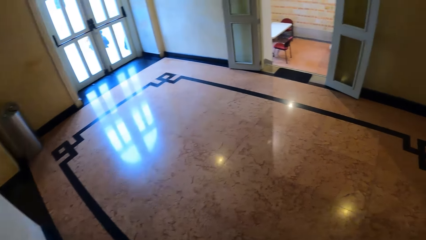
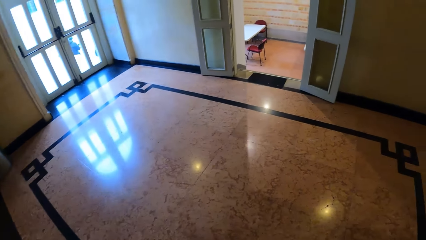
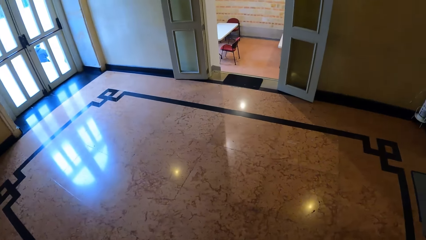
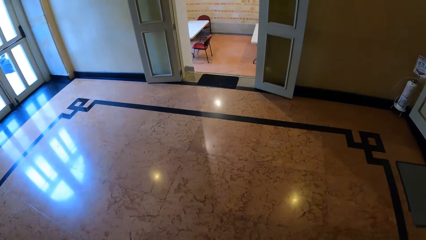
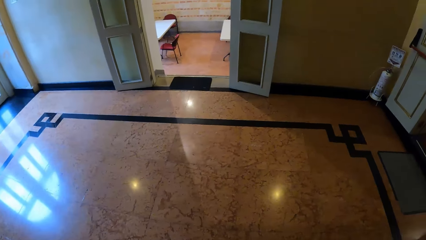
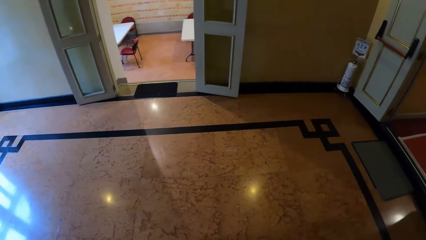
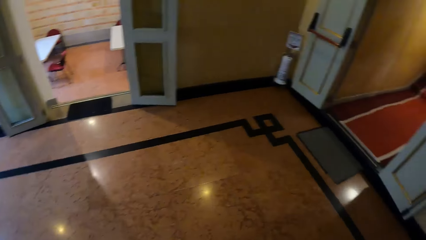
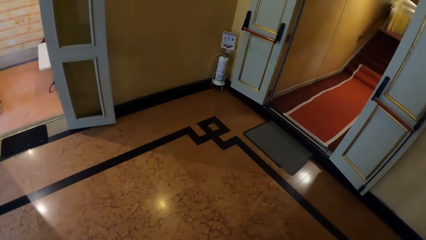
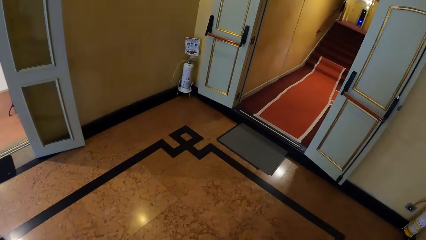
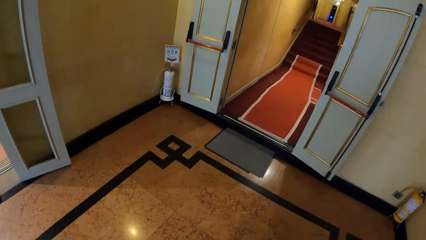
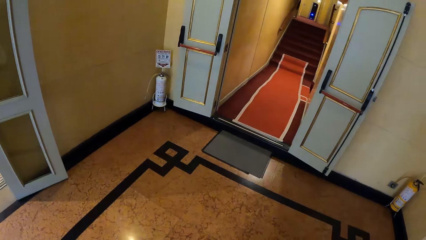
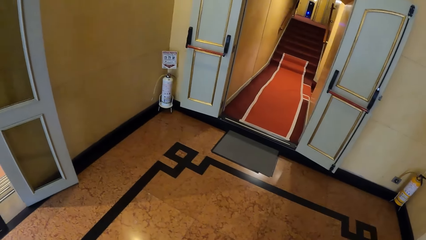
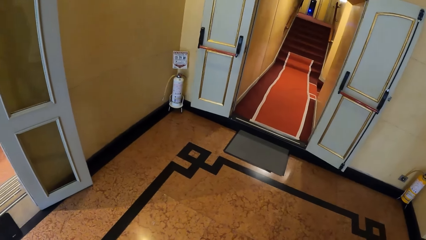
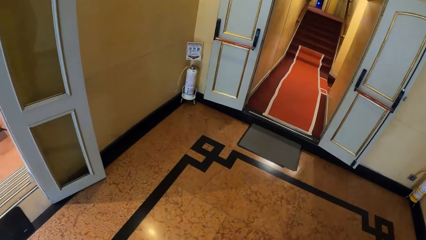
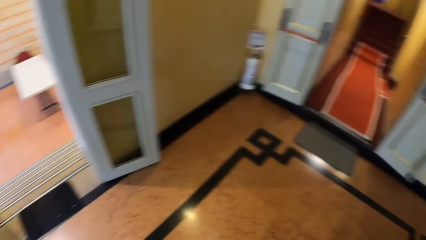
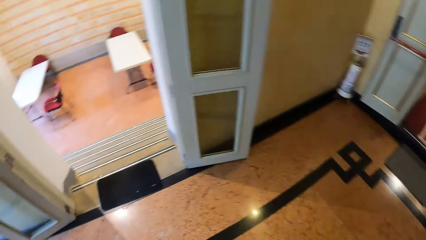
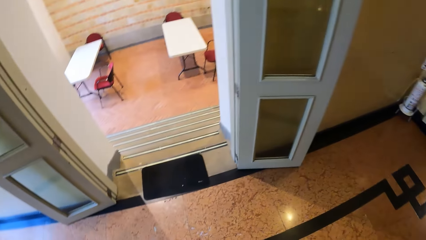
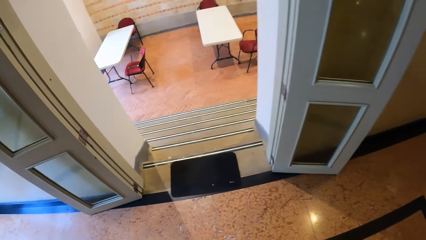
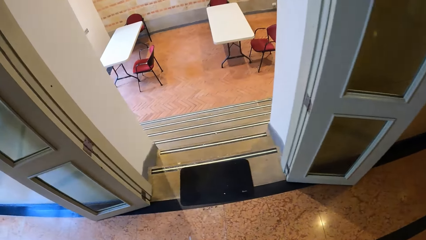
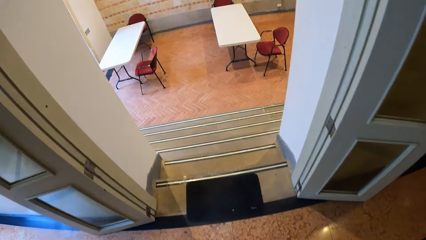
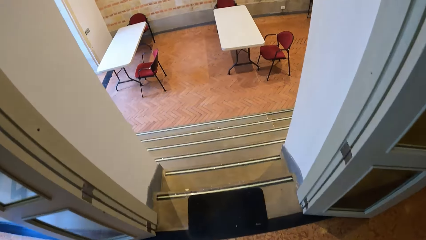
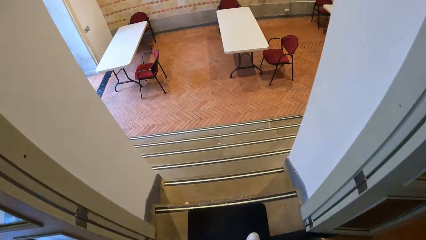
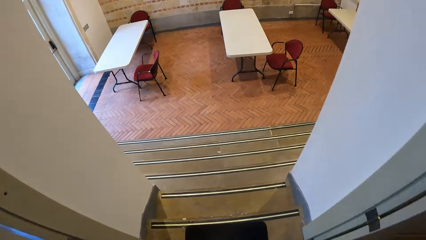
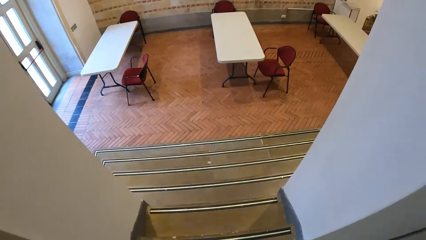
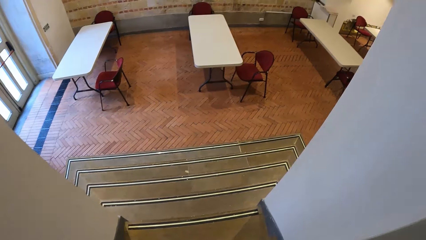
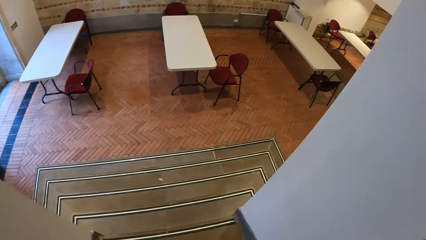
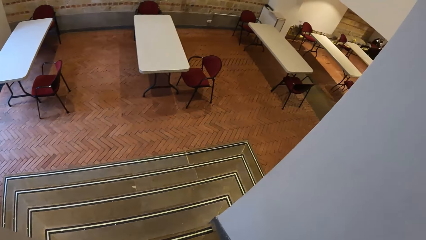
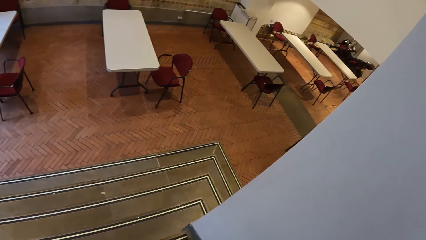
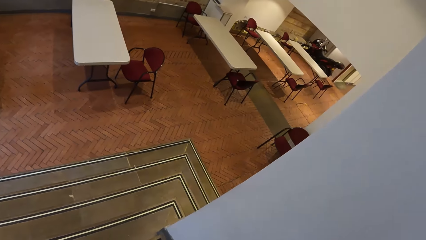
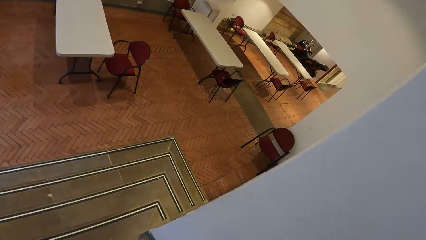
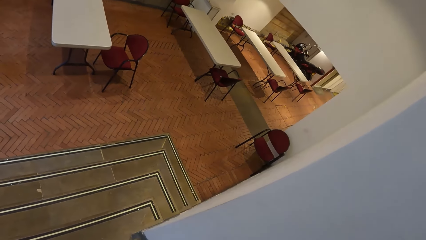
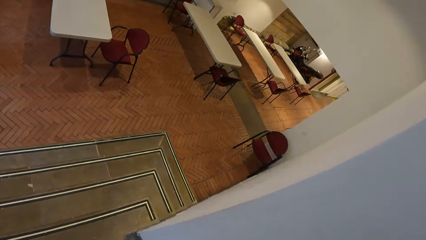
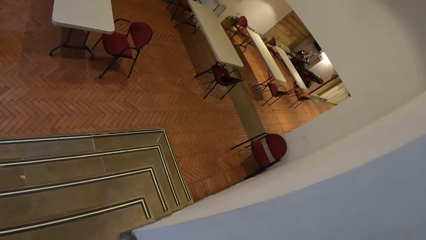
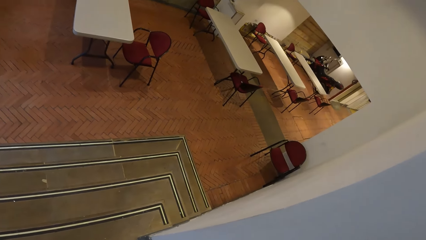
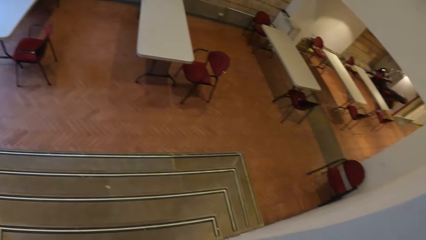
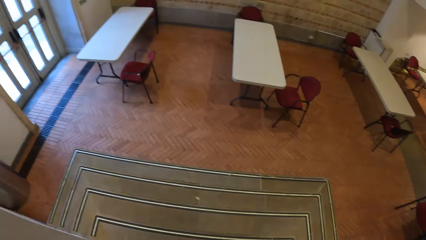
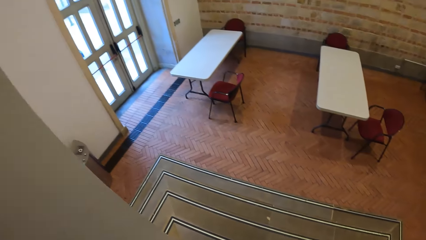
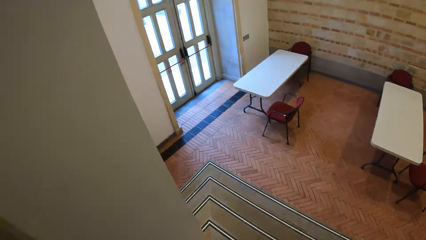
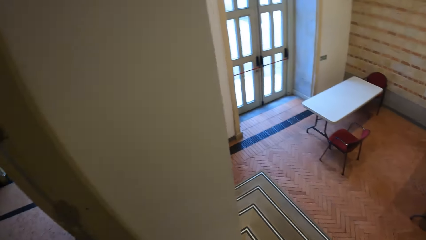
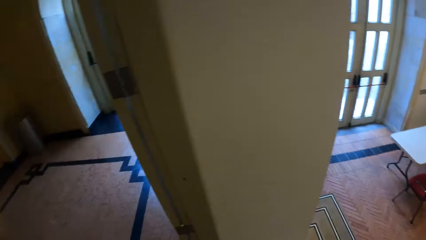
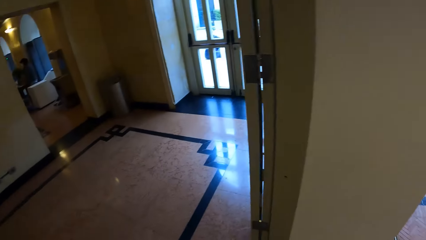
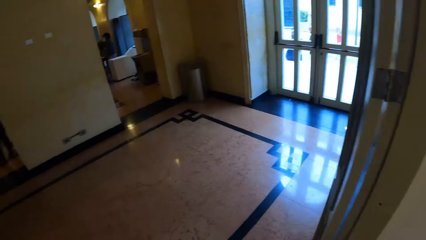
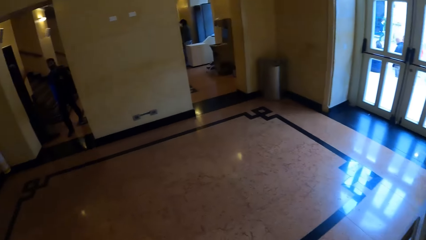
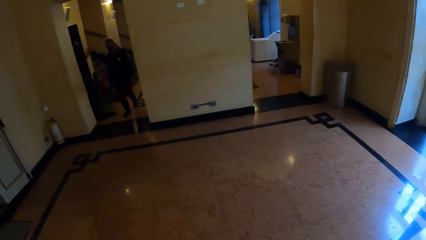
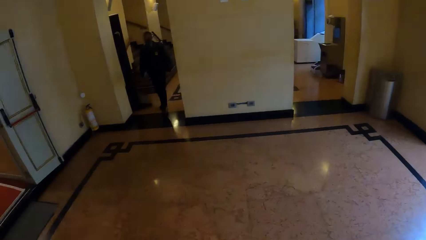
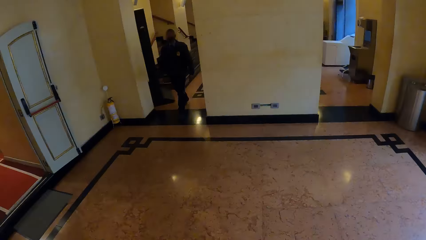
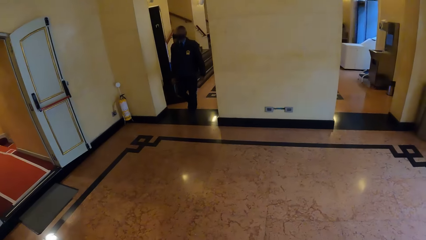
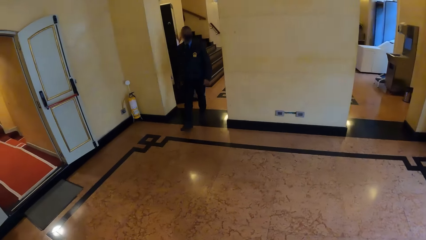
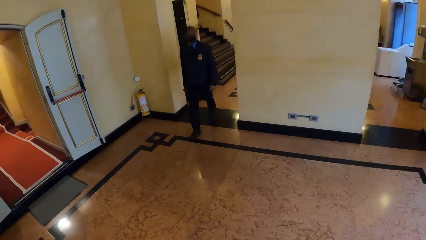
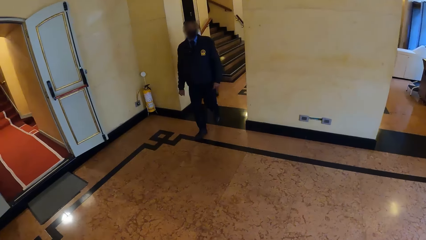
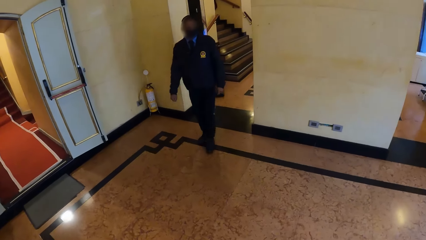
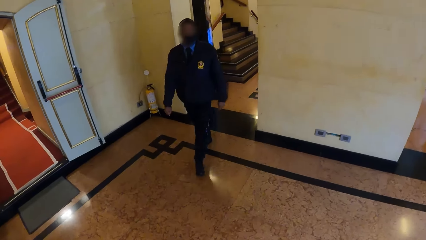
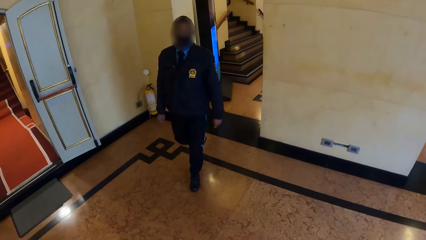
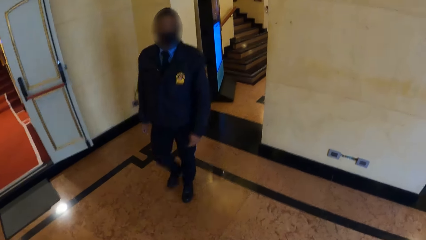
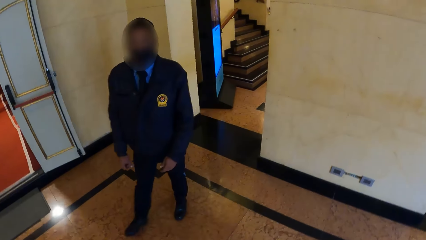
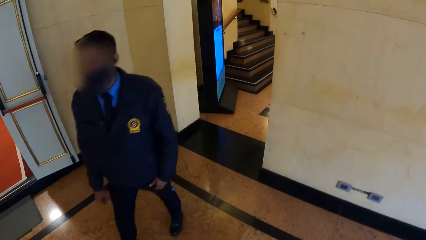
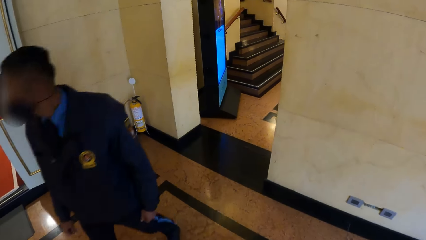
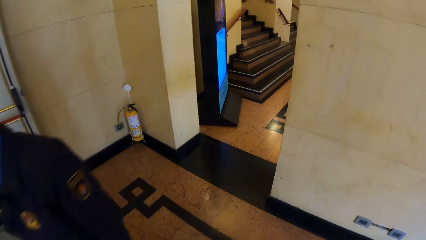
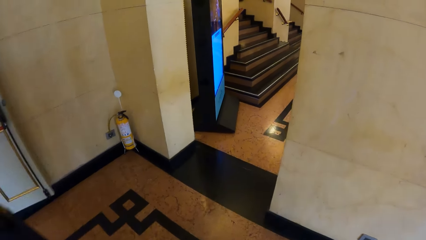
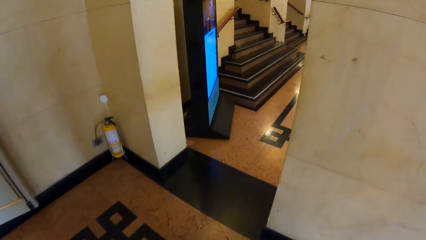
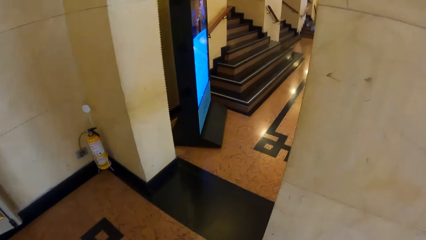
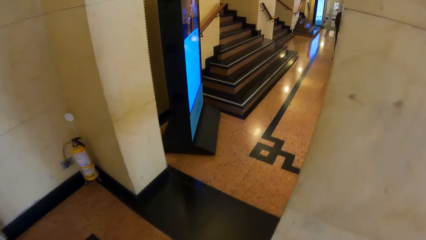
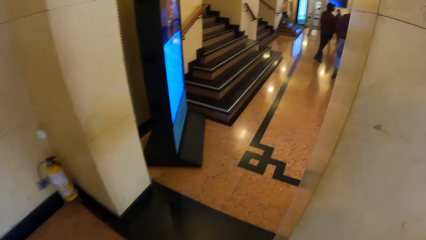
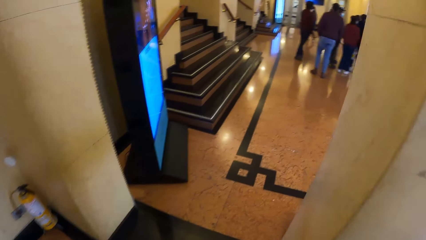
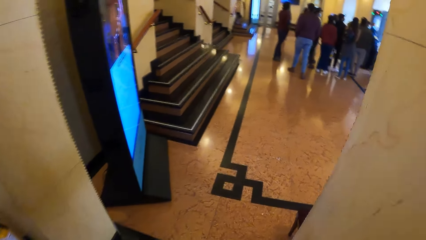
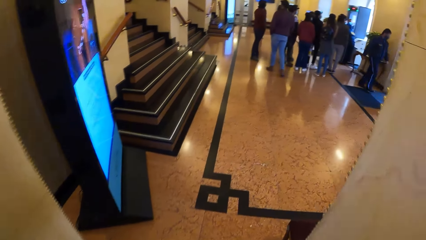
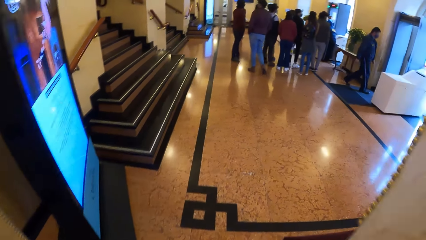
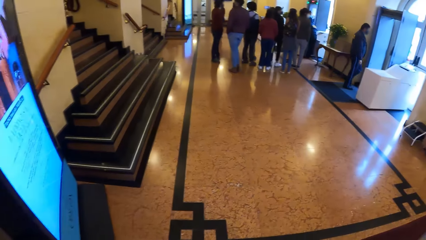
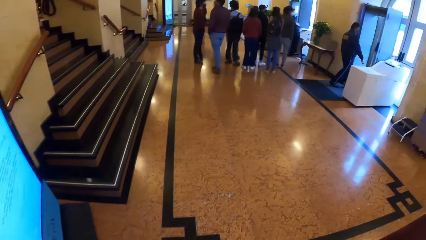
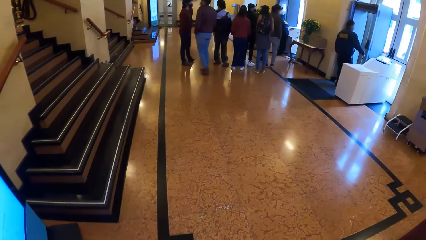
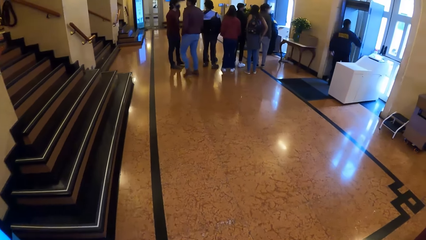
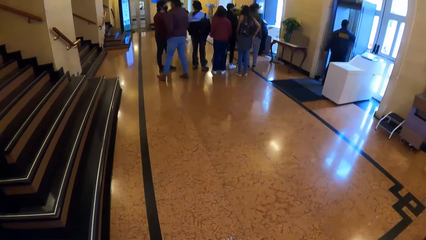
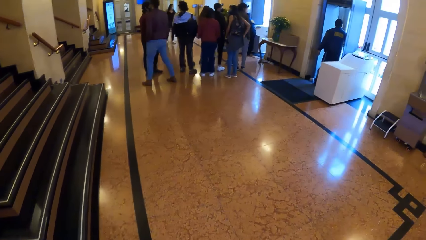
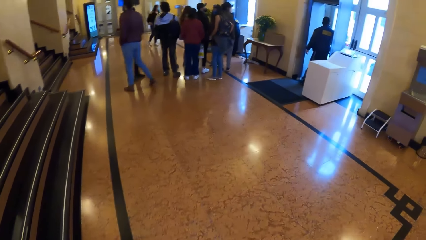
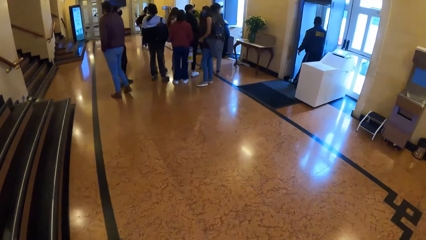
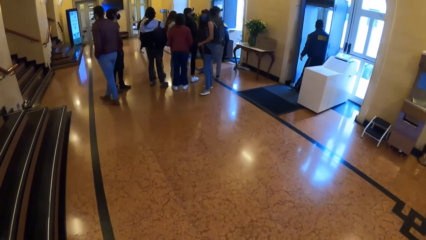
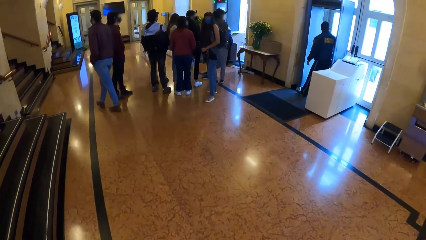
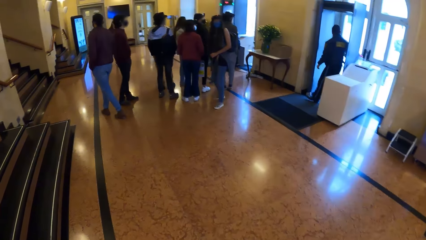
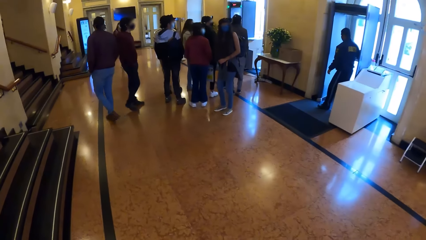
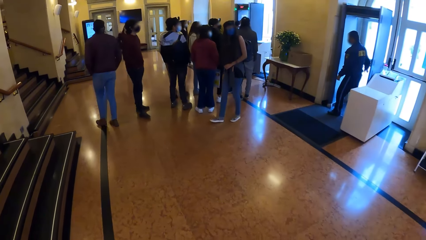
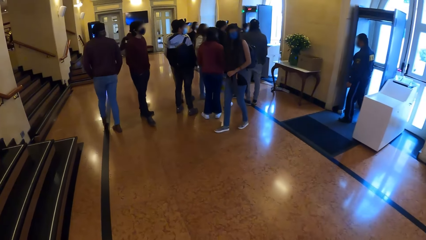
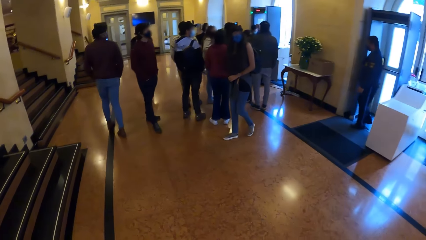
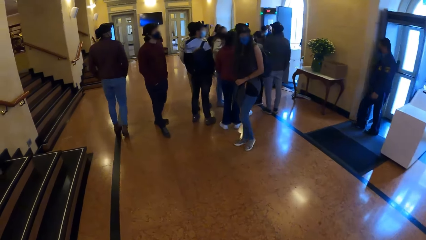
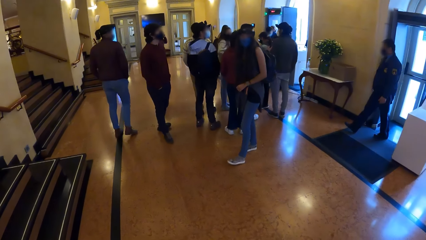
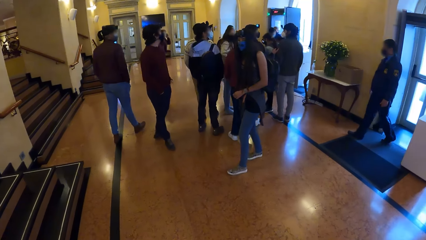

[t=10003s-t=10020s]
The camera wearer interacts with a man. They walk towards a group of people in the lobby.
